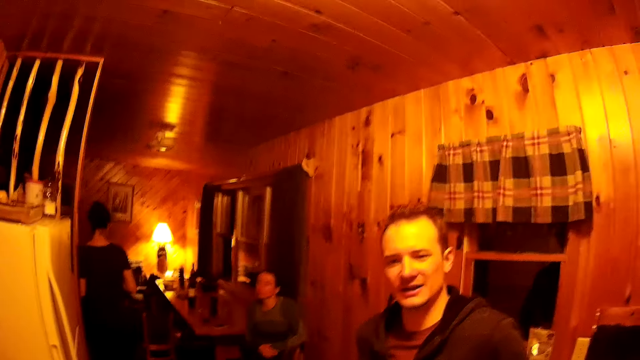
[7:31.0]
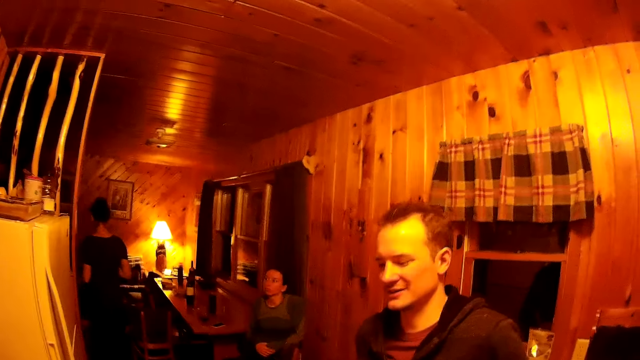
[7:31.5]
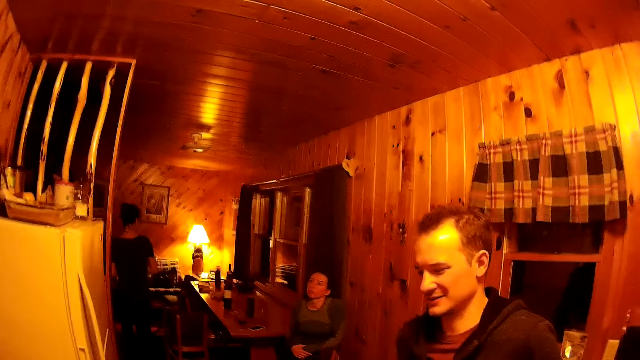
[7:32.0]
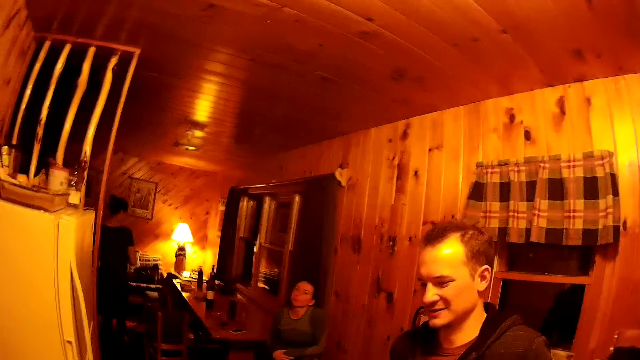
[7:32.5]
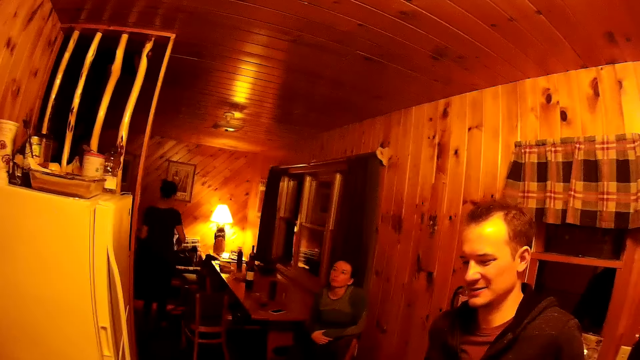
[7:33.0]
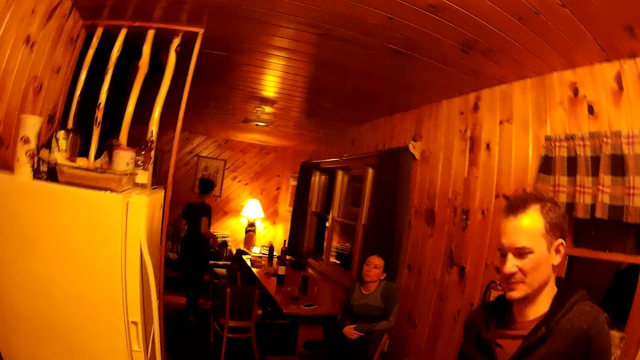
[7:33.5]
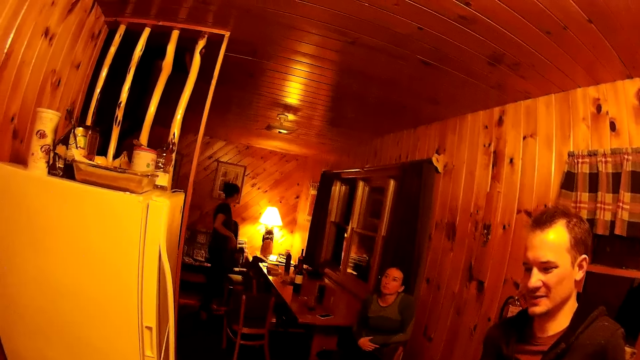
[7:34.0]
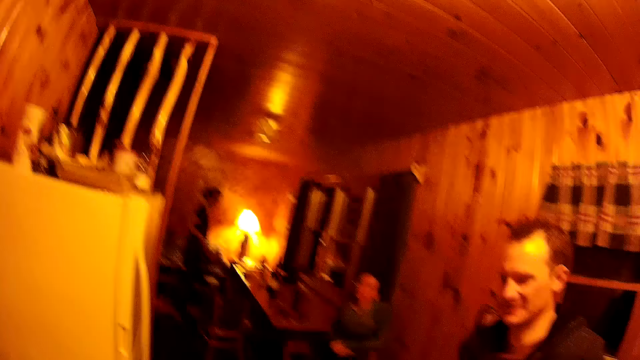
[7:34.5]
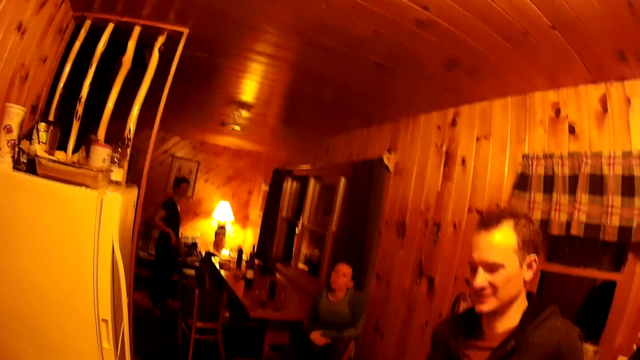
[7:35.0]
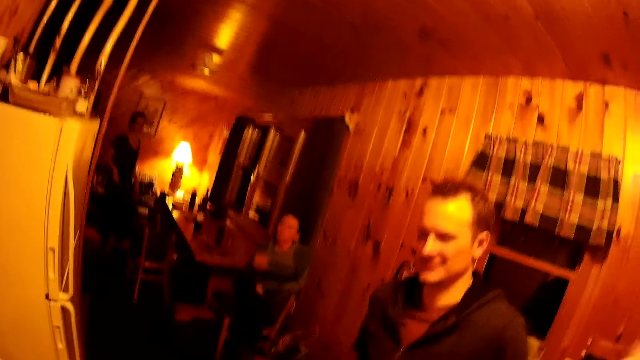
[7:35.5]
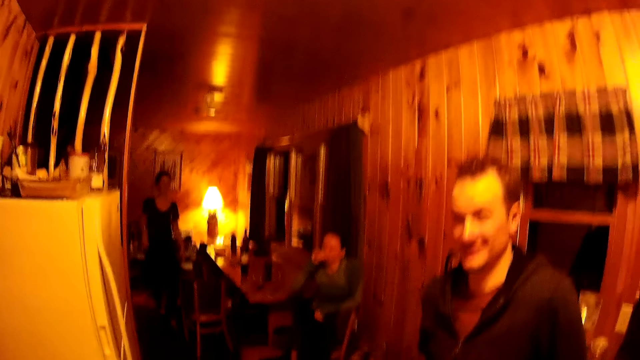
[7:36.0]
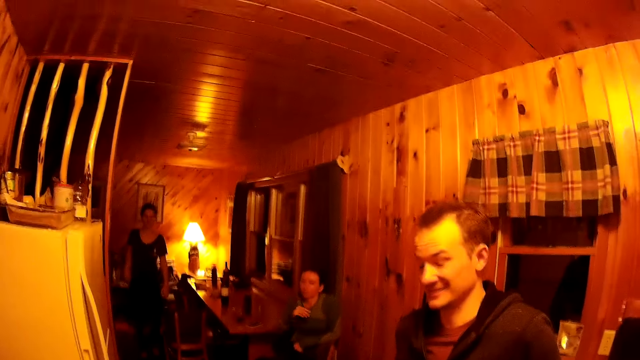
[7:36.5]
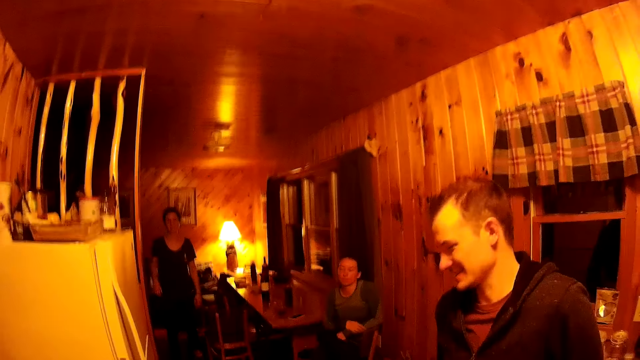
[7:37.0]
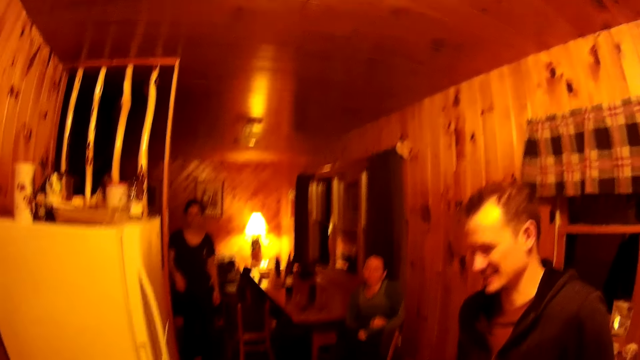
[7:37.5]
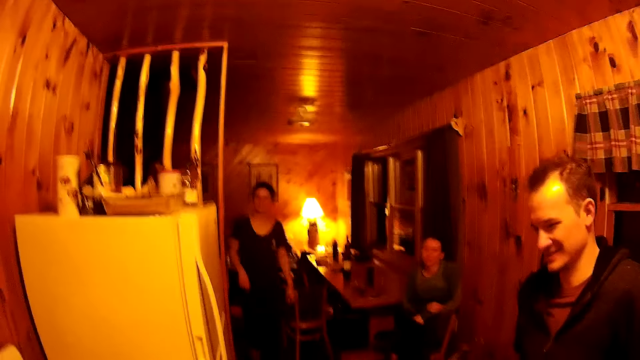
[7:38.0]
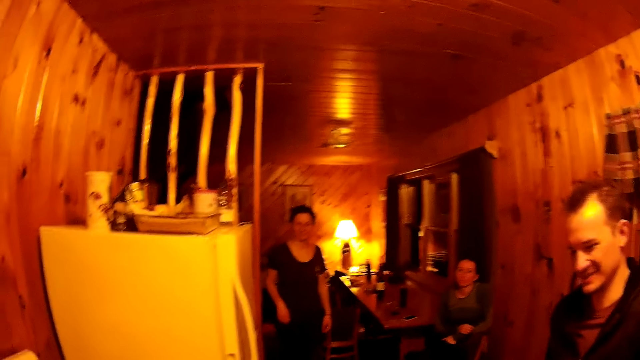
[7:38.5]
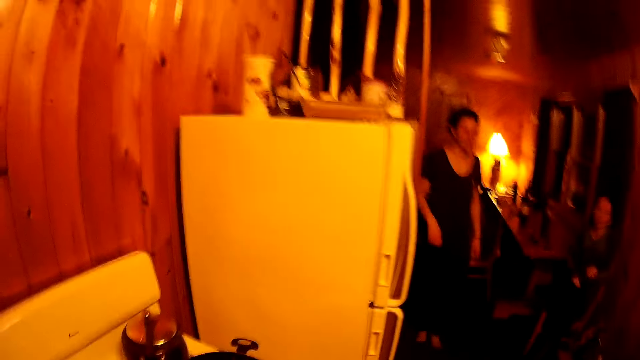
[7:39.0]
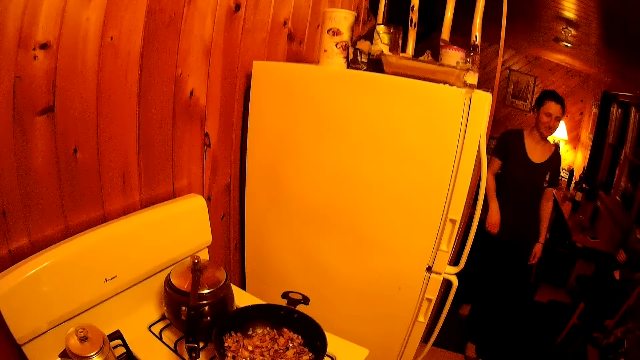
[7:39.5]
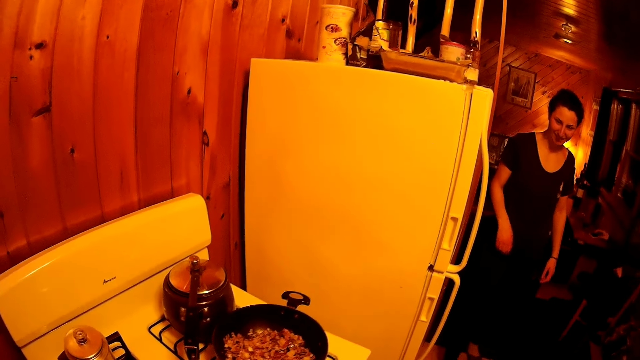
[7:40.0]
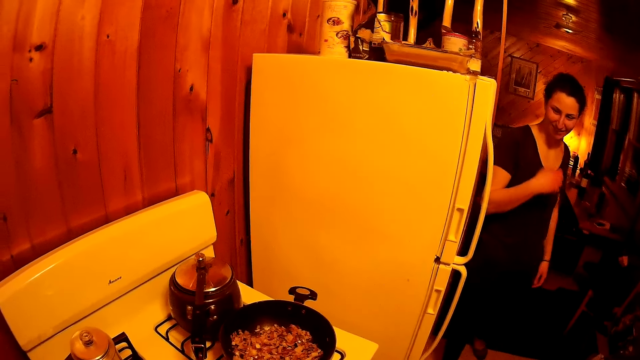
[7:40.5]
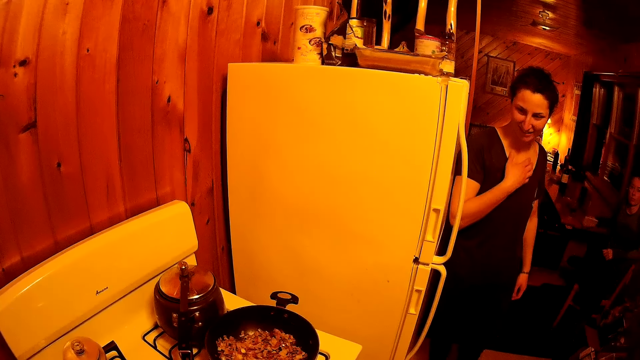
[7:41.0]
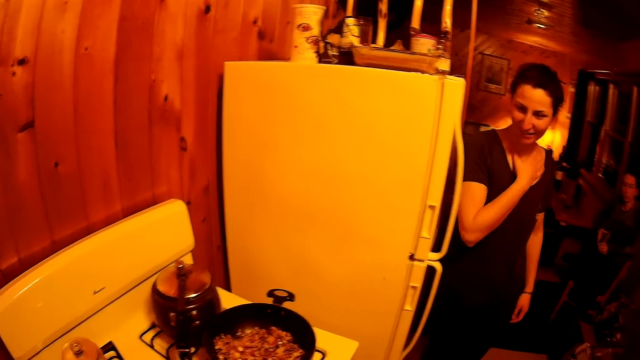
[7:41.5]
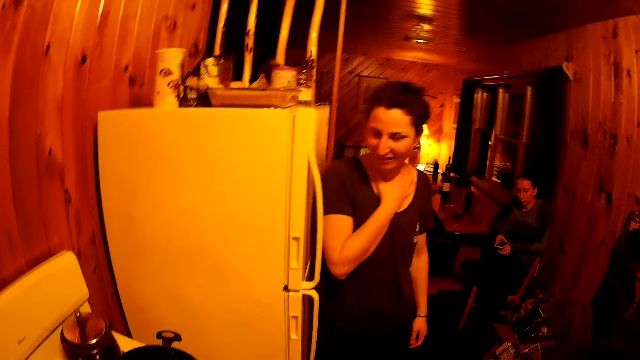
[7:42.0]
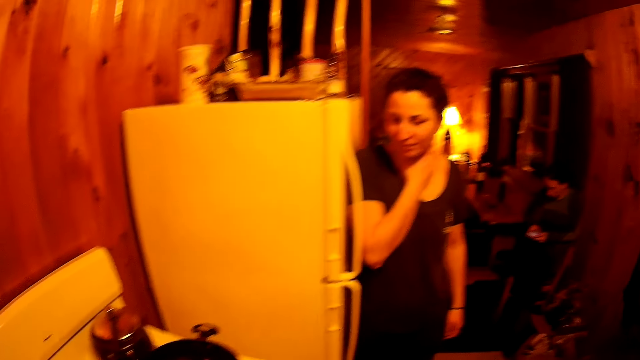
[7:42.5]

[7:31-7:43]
The man converses to the camera wearer. The camera wearer looks at the colleagues. A woman puts the jacket on the chair and walks around the room. The camera wearer looks at the stew.

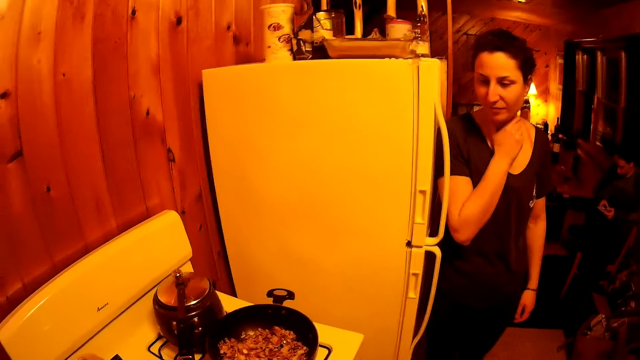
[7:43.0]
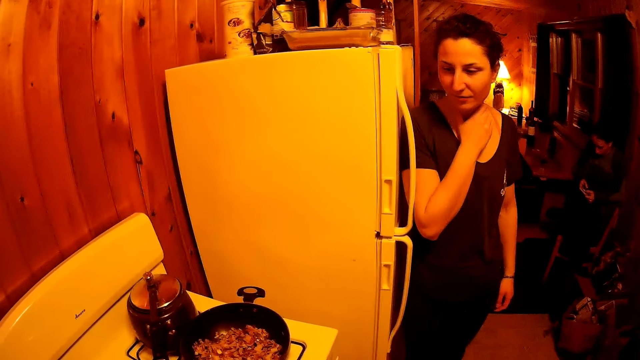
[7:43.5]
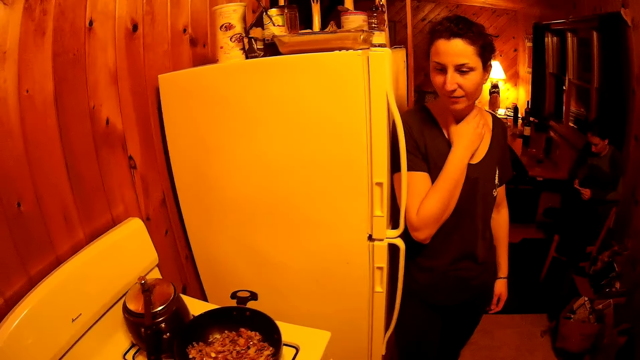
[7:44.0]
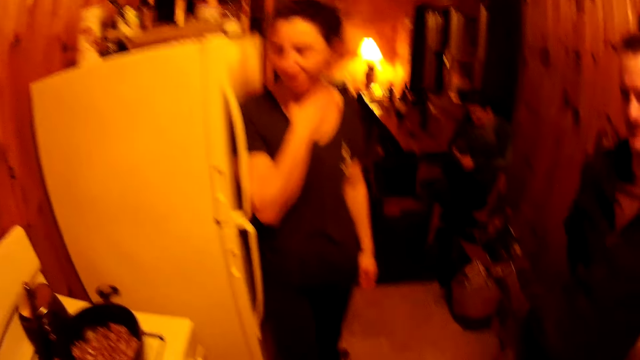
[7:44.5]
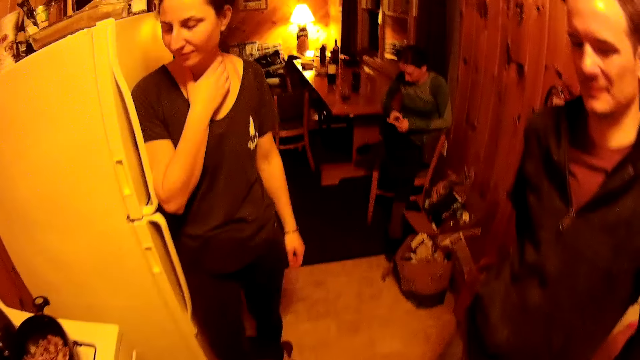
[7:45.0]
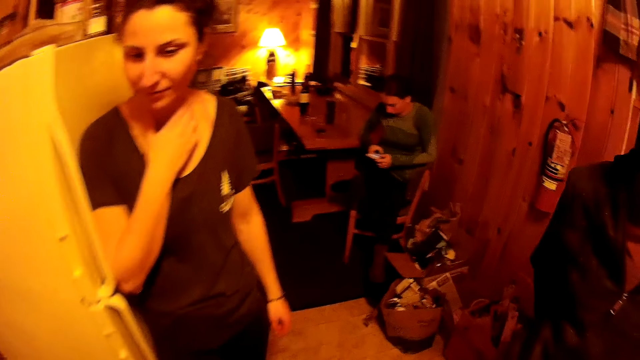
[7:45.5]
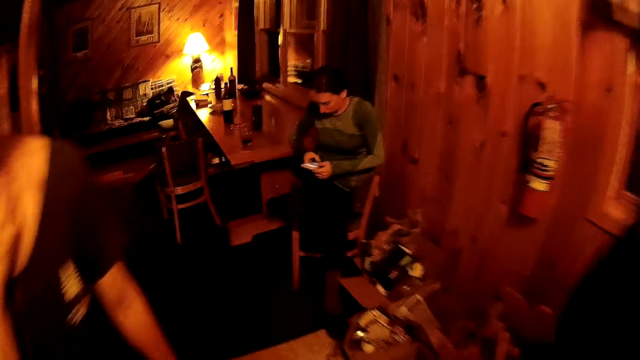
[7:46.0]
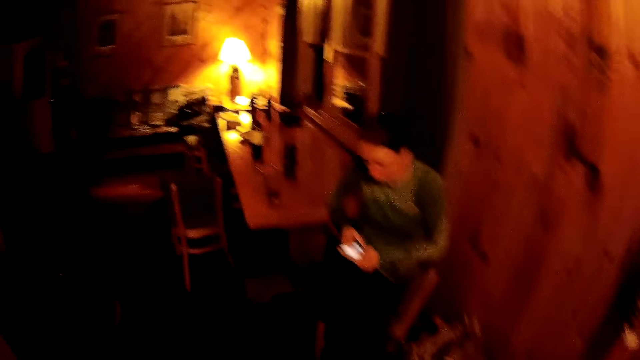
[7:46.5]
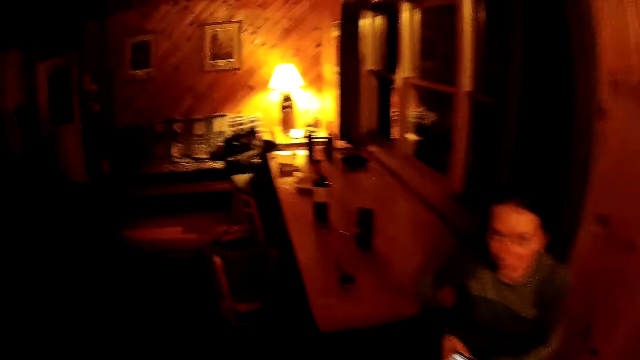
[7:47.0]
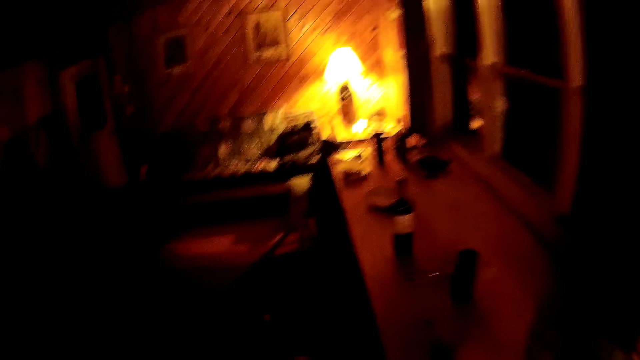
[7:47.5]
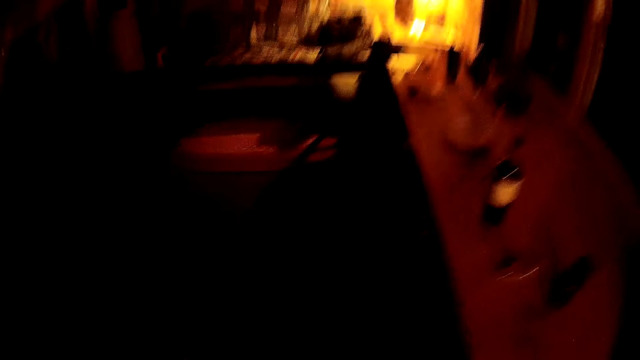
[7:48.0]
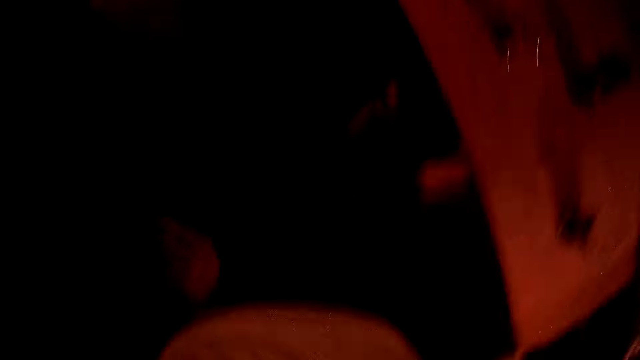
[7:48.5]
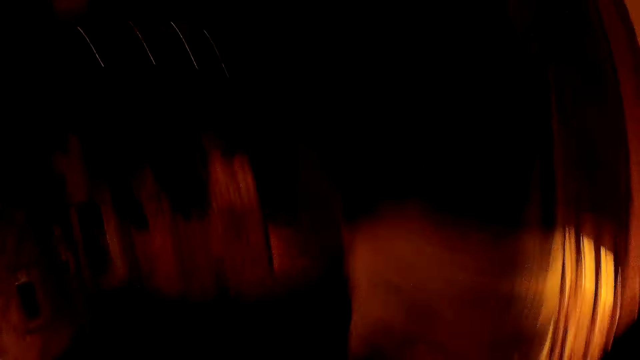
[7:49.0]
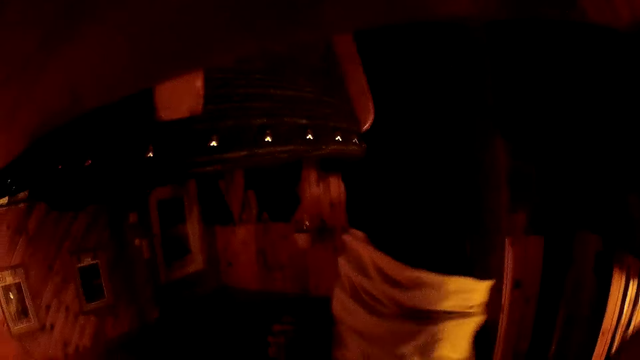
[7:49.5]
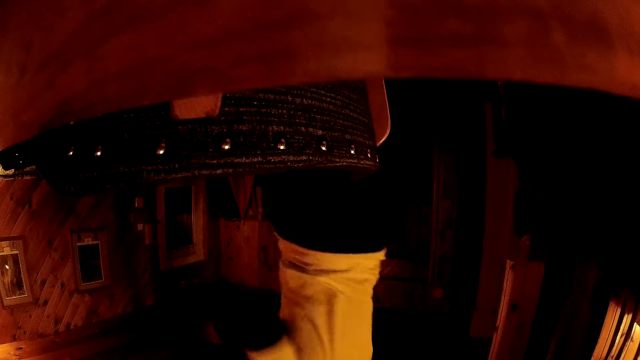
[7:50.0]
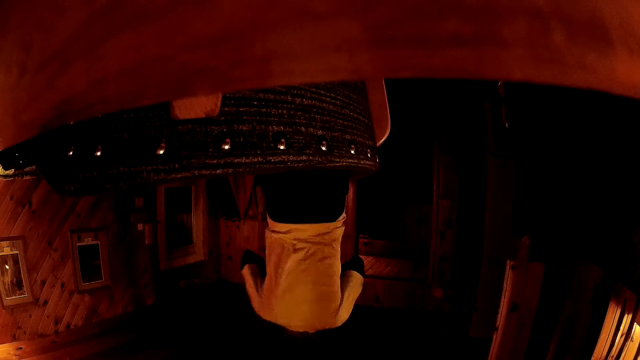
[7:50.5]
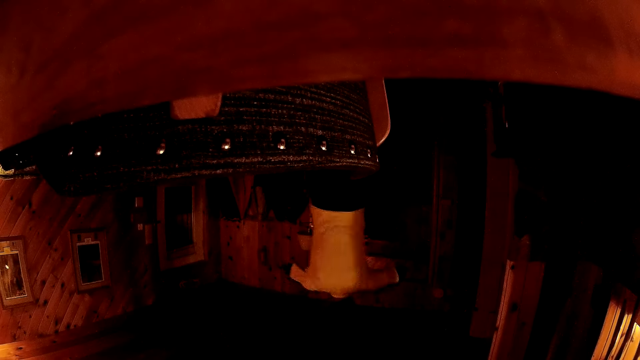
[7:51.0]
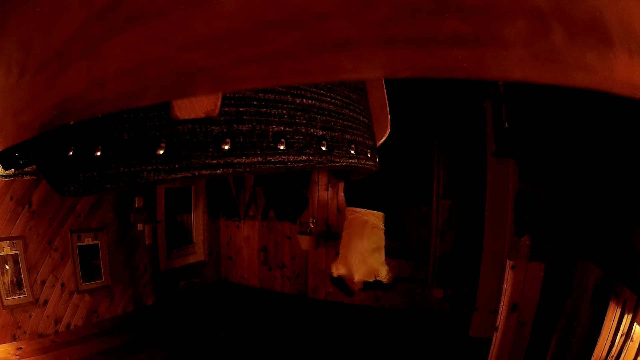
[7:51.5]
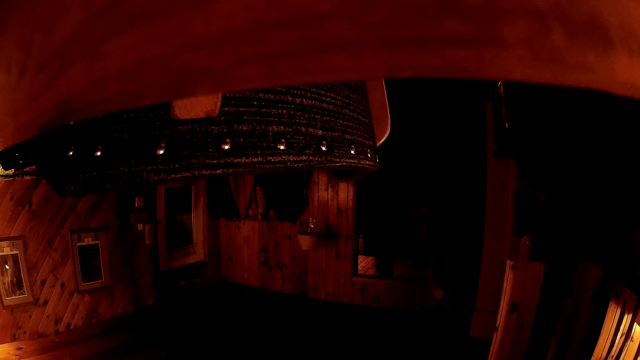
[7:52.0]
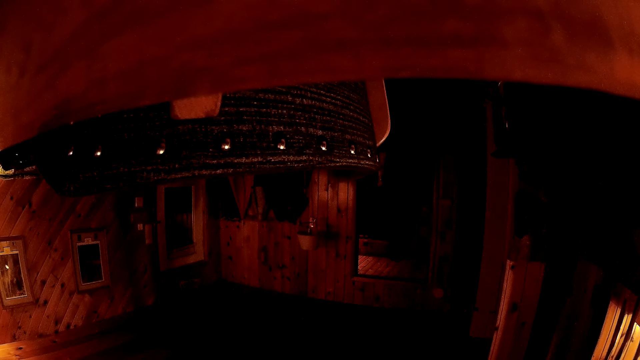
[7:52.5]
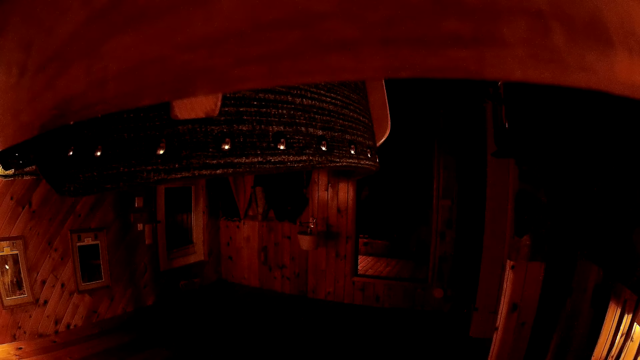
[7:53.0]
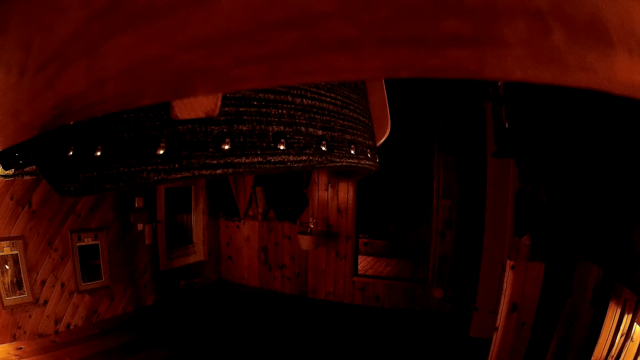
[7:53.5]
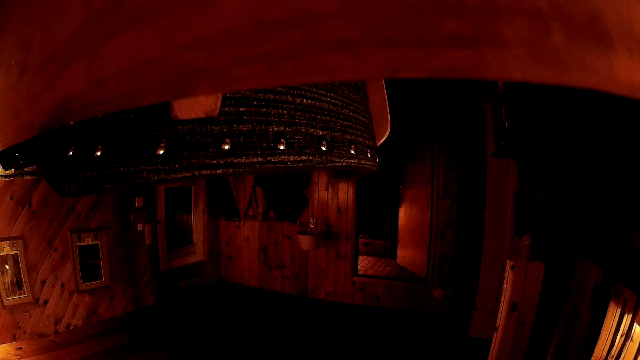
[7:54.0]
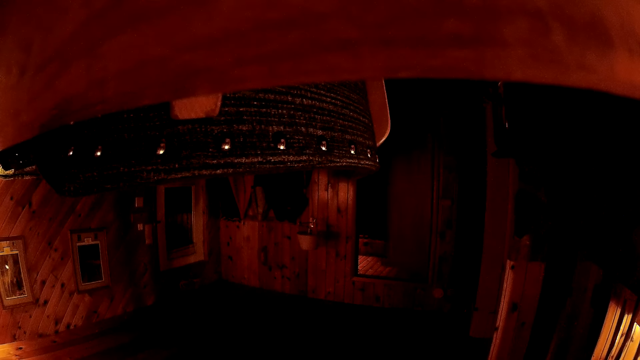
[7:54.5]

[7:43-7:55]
The camera wearer walks around the room. They place the camera on the table. A man walks in the room. The man removes his cloth.
